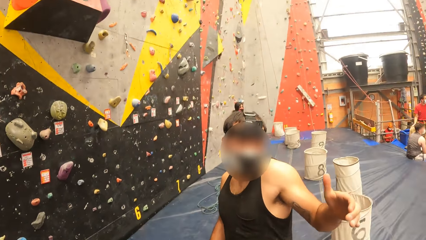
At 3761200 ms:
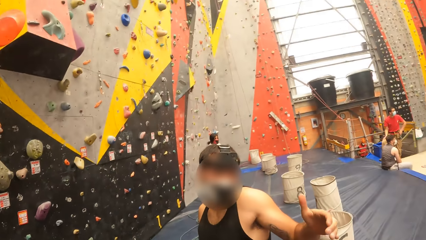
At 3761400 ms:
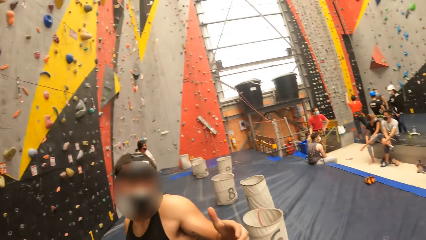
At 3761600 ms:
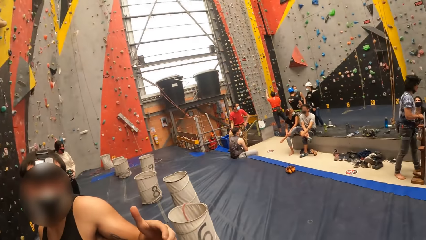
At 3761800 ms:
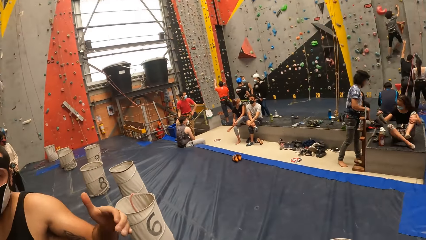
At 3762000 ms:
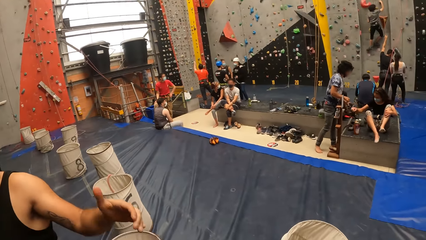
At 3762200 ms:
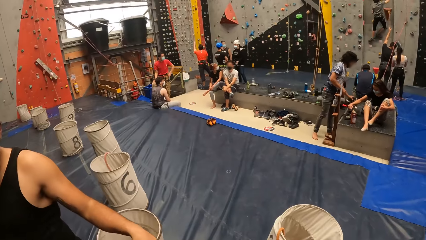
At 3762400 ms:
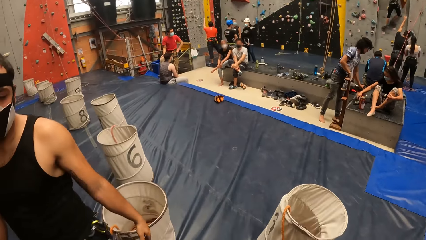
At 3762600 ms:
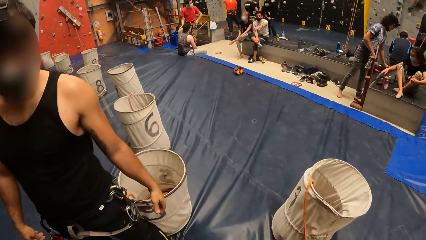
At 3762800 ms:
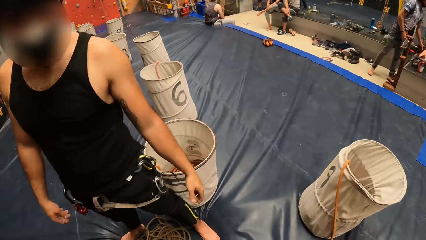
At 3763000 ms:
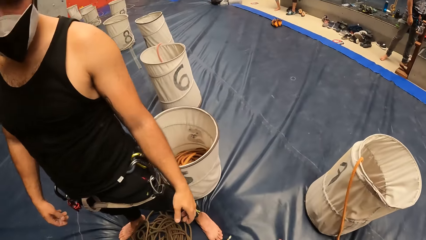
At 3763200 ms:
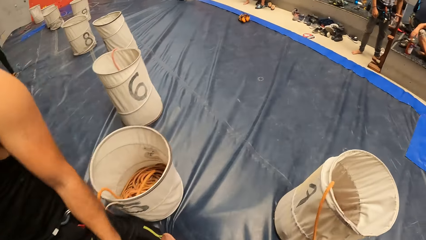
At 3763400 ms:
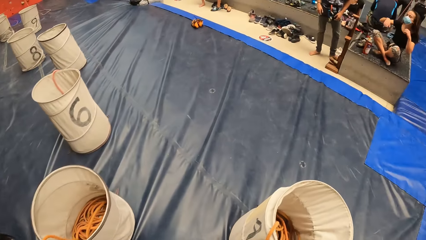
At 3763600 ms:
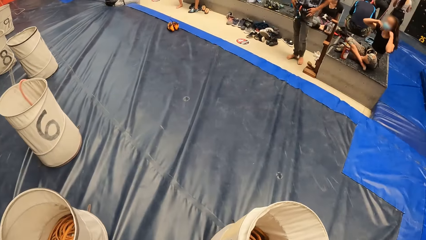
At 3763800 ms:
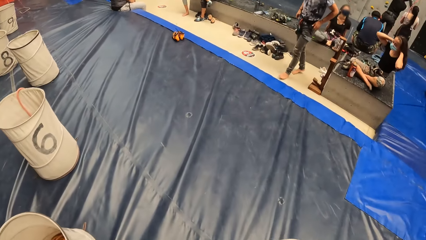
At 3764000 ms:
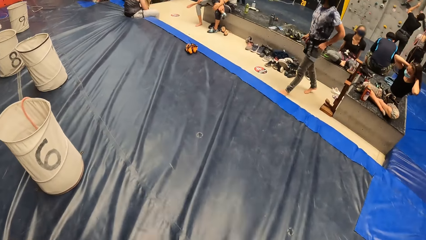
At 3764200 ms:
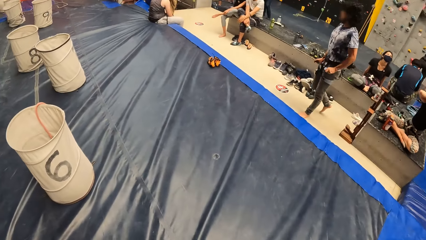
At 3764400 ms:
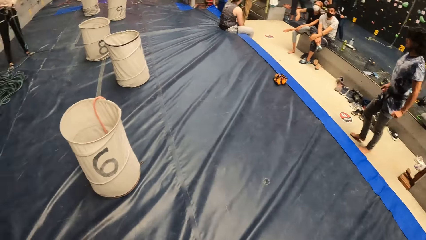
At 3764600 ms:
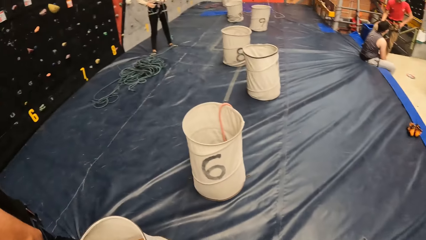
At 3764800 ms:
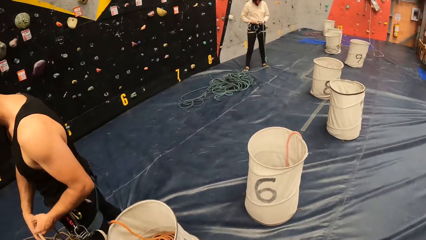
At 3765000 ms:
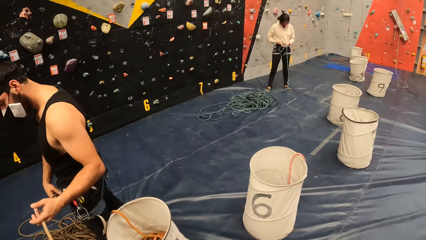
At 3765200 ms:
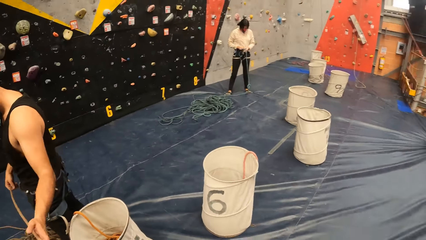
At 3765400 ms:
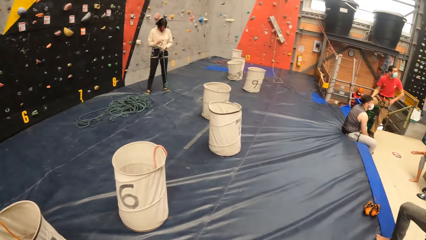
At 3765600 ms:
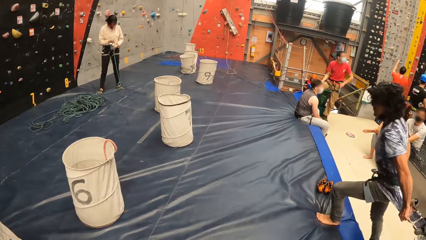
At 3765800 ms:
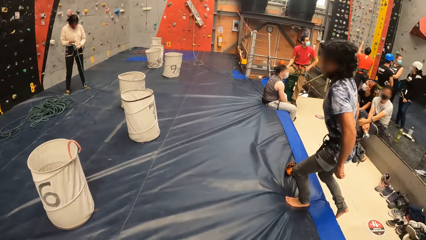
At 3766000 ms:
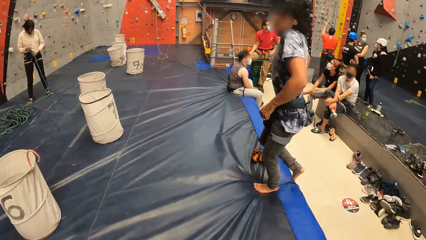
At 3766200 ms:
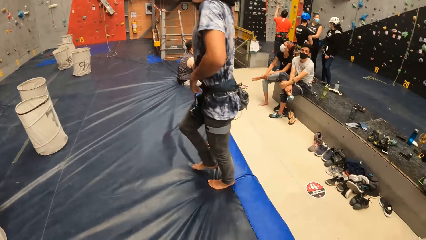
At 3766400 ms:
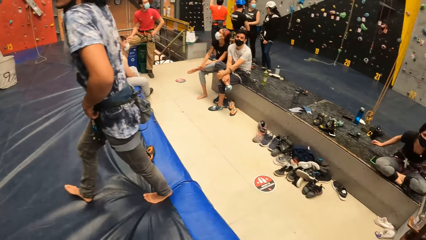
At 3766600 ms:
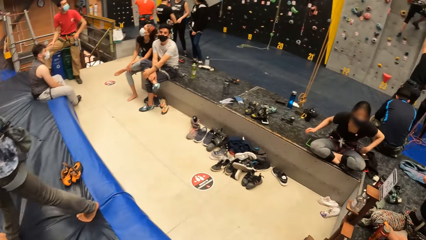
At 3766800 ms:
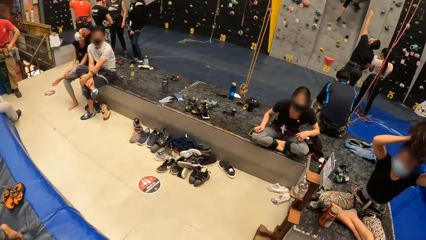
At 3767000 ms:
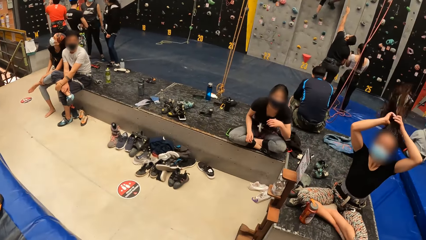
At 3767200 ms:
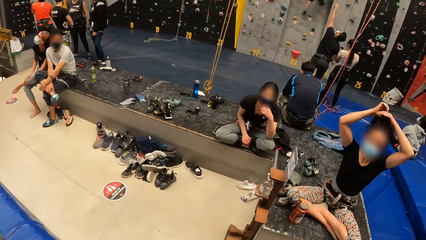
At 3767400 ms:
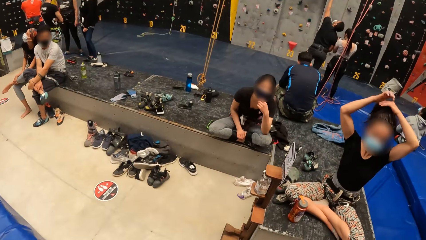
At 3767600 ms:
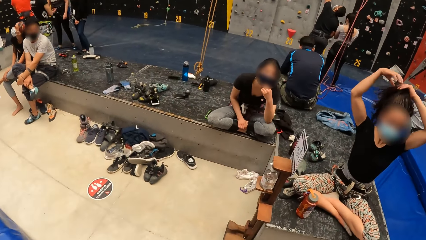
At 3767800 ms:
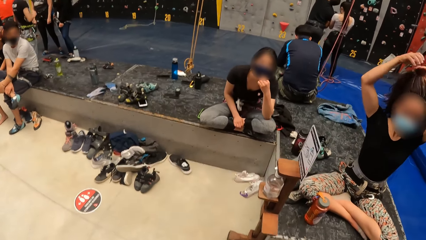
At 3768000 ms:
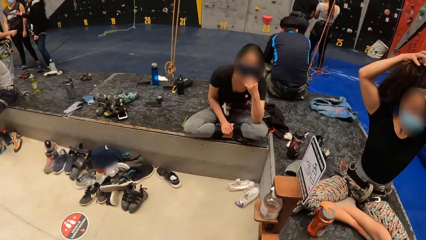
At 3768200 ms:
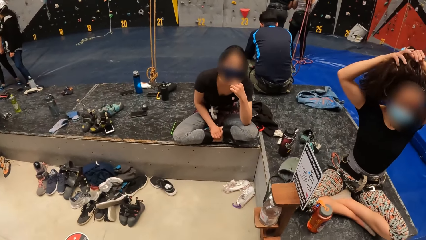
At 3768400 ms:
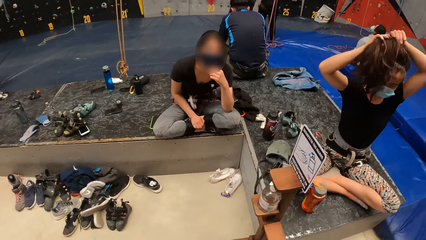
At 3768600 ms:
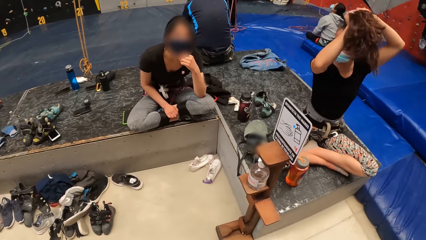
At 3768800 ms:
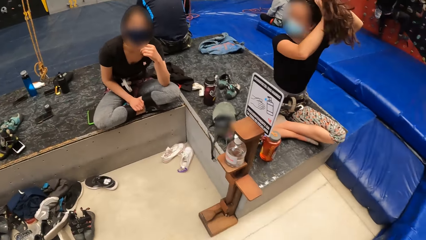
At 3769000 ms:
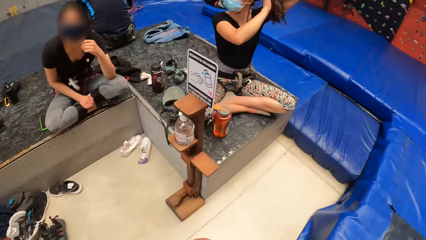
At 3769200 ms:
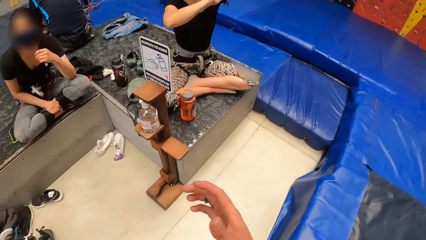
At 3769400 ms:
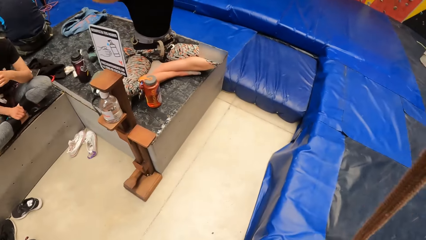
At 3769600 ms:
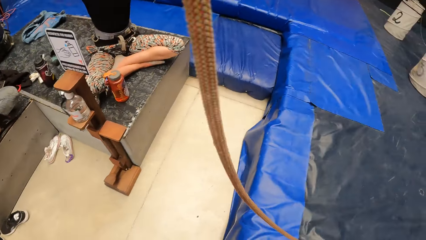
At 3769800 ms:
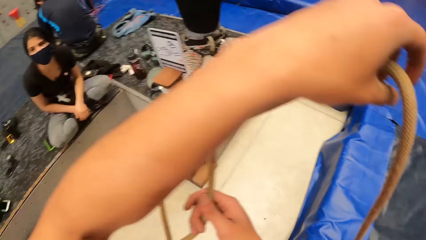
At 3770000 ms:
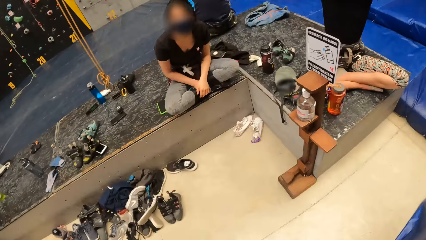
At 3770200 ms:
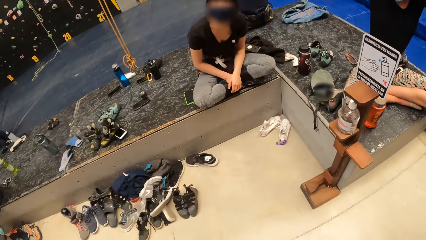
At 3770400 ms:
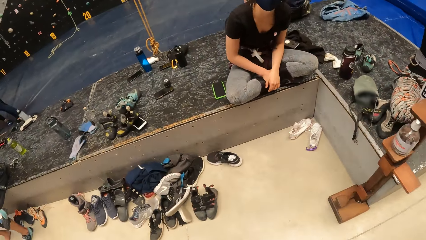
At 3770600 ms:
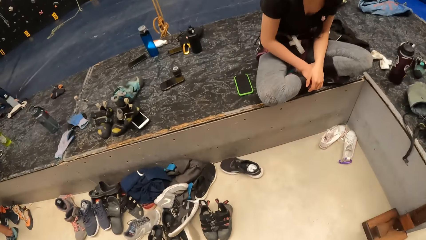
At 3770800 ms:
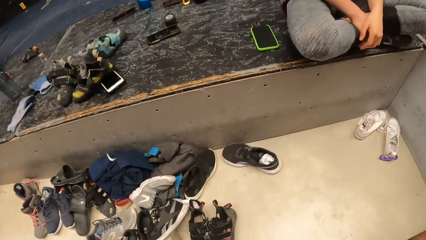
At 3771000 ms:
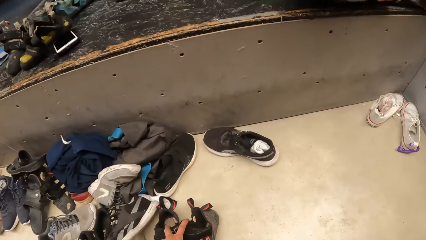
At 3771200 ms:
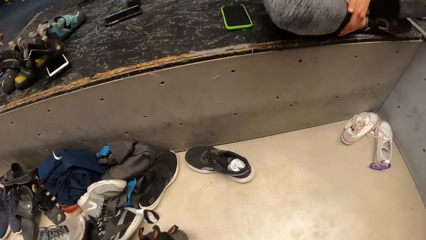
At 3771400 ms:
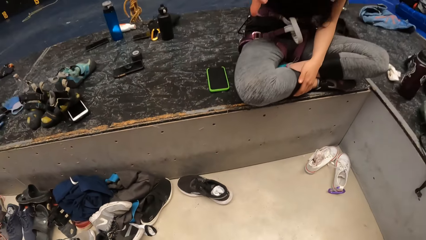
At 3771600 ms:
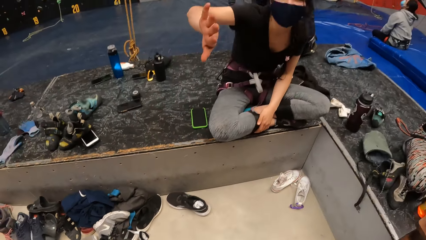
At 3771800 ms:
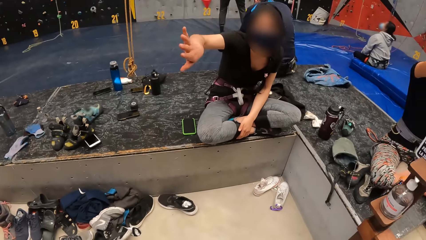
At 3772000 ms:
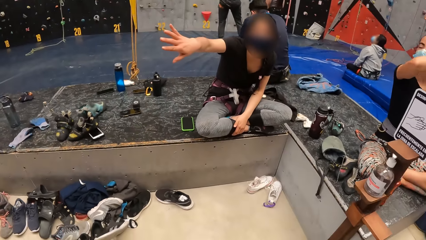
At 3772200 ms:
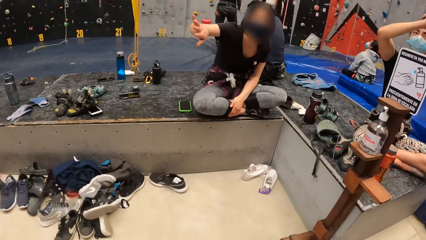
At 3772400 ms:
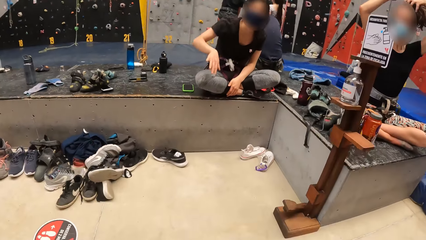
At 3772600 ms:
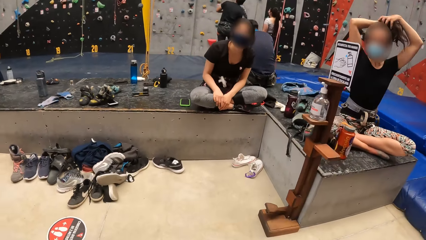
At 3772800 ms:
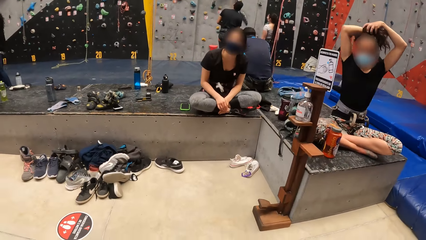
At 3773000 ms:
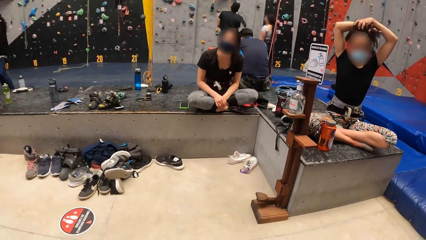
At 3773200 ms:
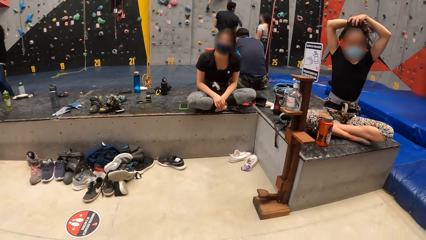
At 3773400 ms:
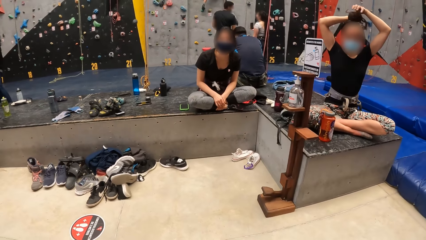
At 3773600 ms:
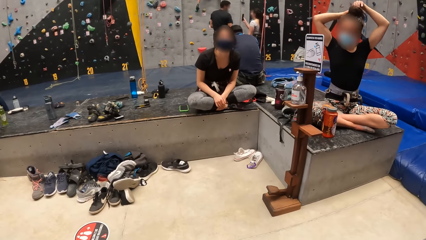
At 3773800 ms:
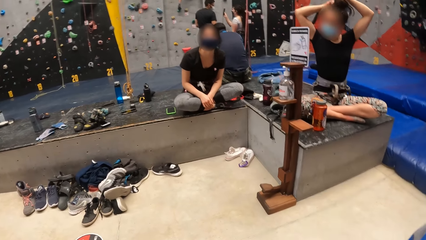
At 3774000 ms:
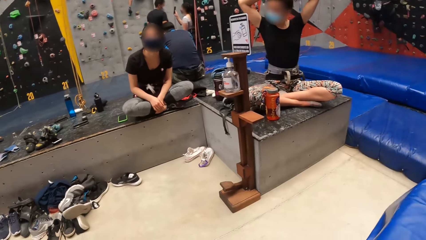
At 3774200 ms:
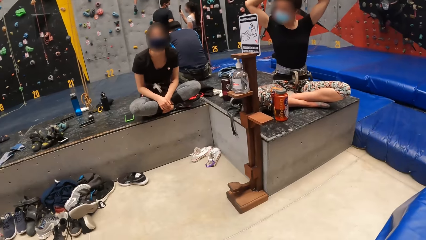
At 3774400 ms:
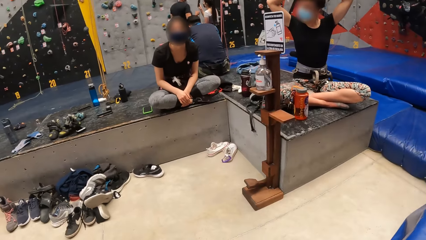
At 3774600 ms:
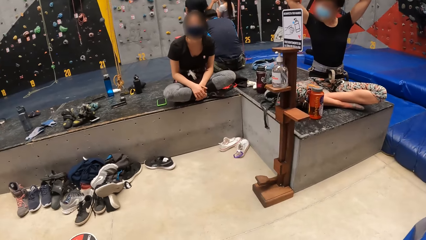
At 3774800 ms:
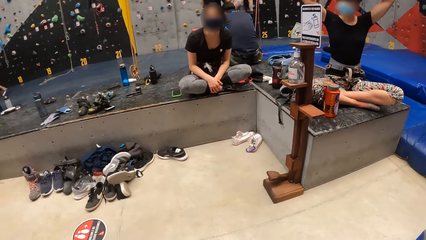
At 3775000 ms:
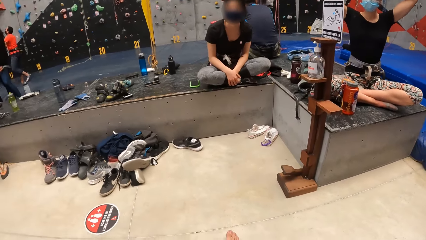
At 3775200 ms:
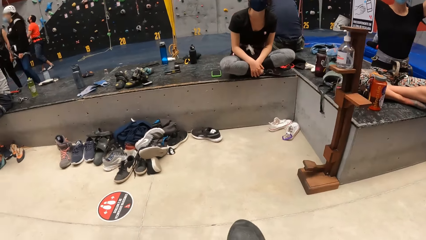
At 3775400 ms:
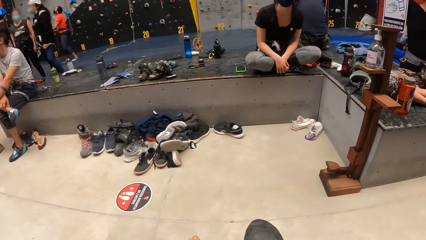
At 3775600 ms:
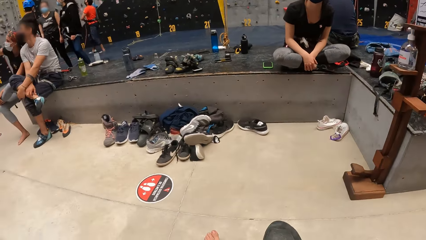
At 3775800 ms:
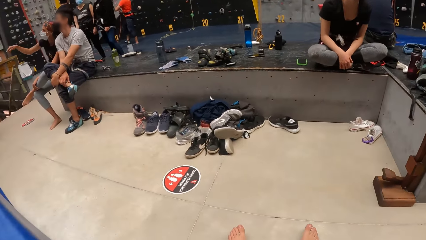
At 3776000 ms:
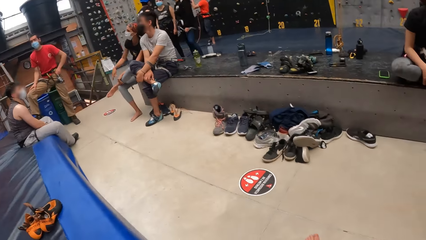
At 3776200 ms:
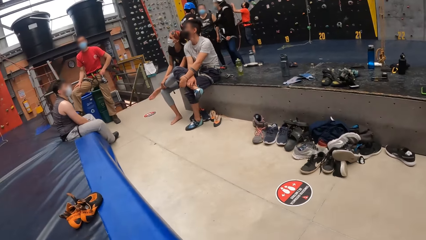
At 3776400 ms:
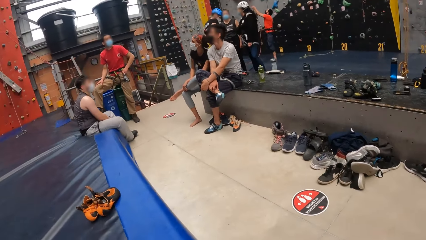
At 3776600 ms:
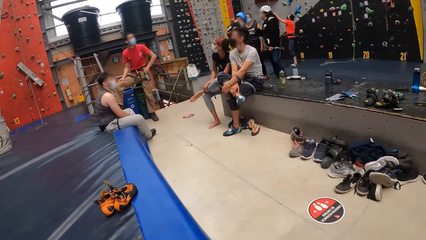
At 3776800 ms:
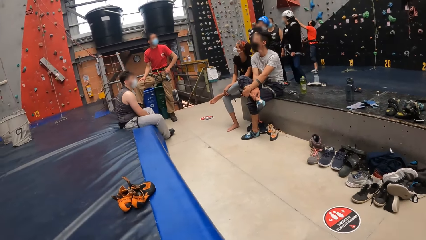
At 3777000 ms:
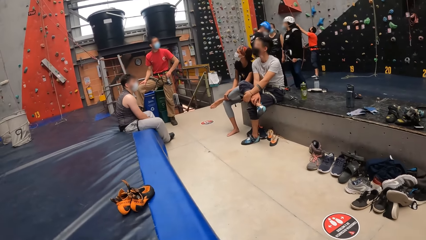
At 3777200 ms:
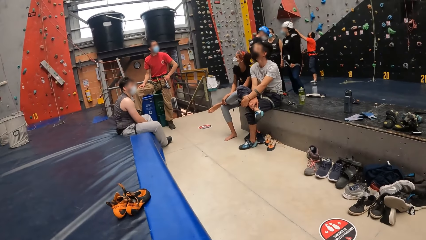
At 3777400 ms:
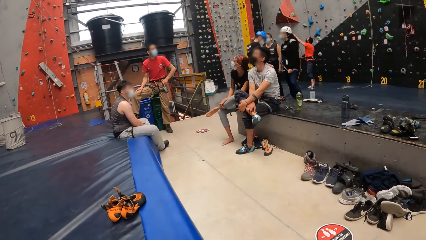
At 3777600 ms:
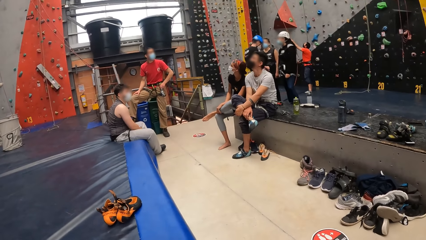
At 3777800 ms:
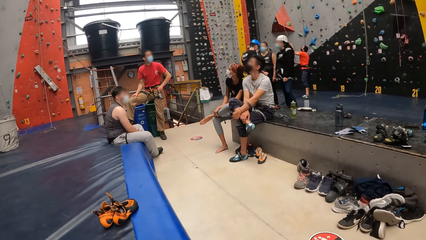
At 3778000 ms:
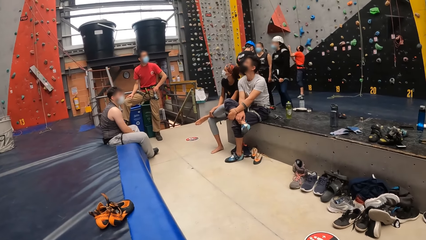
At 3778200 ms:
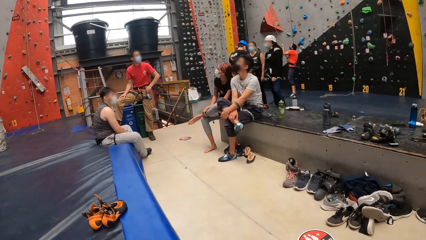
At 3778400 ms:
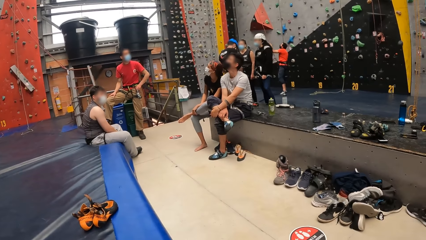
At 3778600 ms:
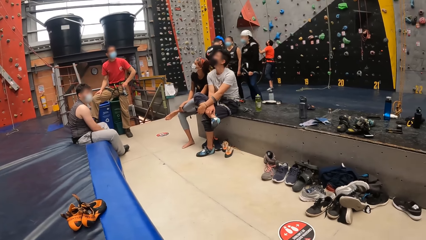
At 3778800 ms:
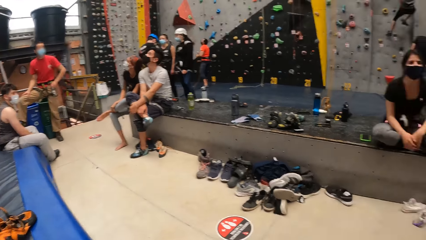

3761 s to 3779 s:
The camera wearer looks around in a bouldering room. They walk around in the bouldering room. They adjust the rope and pick up climbing shoes. A woman gestures to the camera wearer. The camera wearer sits down. They adjust a climbing shoe and look around in the bouldering room.
